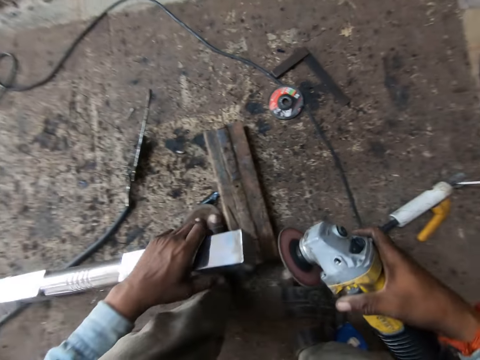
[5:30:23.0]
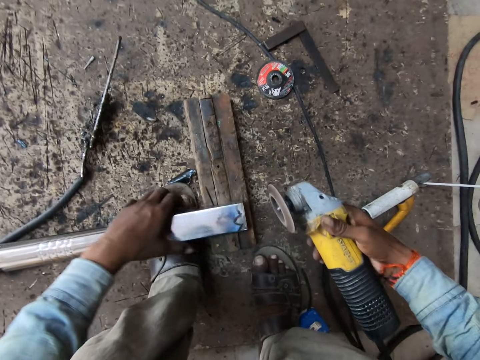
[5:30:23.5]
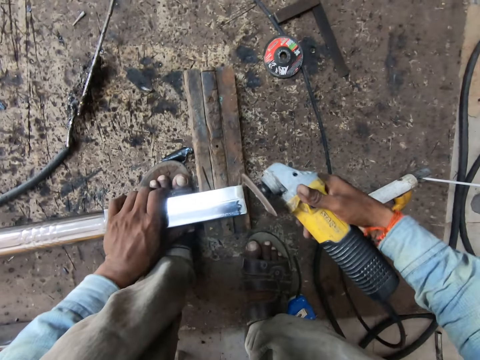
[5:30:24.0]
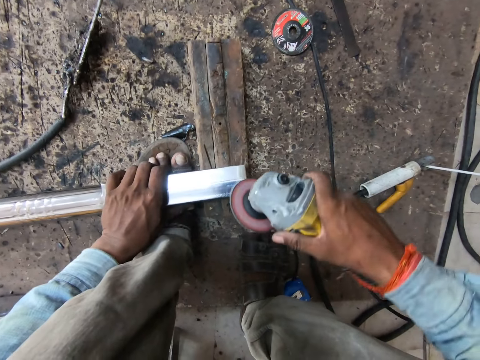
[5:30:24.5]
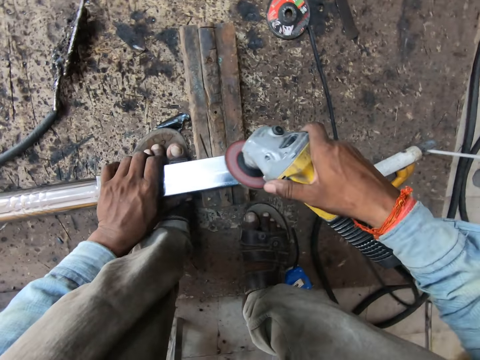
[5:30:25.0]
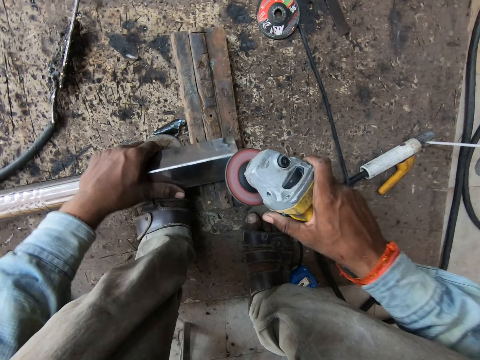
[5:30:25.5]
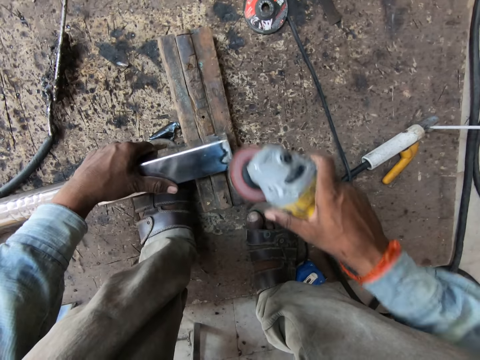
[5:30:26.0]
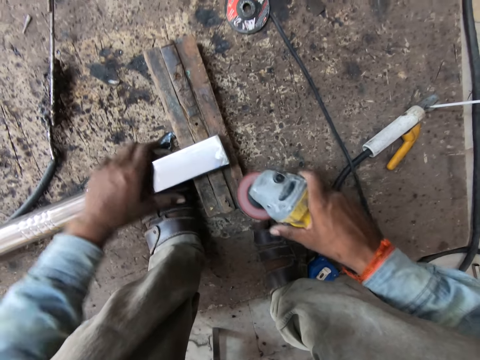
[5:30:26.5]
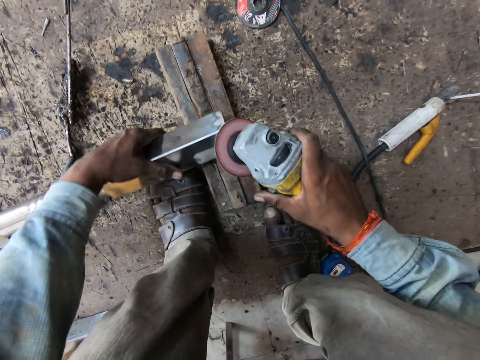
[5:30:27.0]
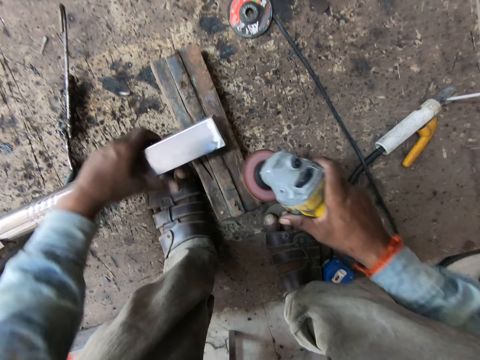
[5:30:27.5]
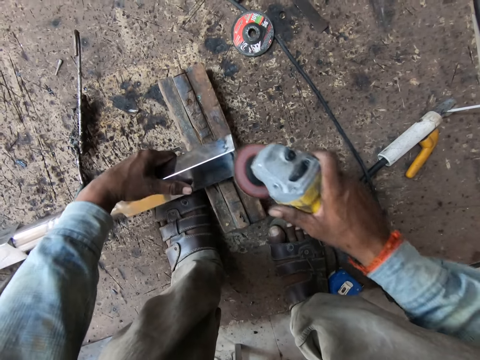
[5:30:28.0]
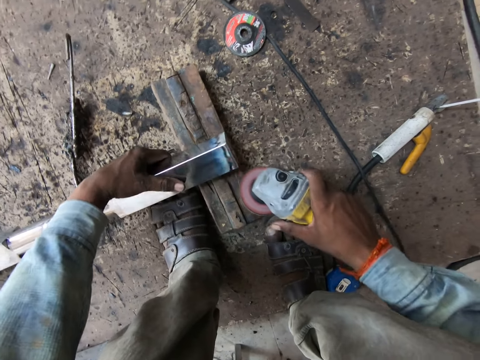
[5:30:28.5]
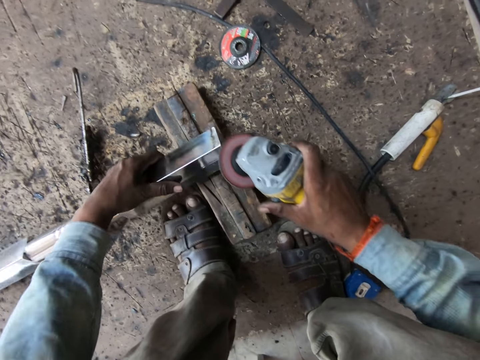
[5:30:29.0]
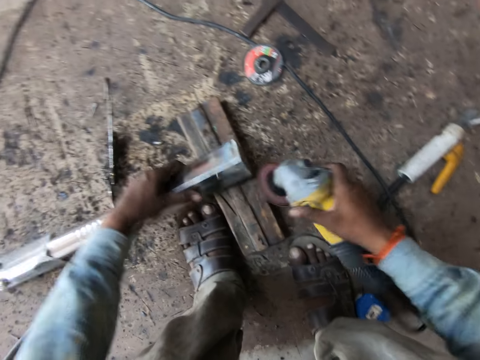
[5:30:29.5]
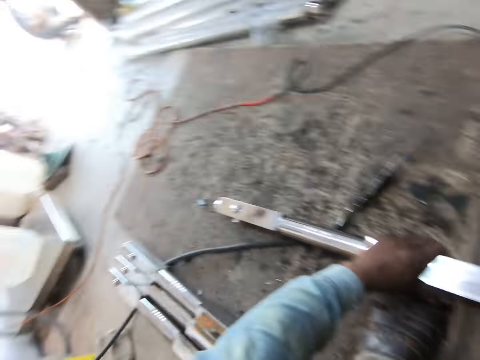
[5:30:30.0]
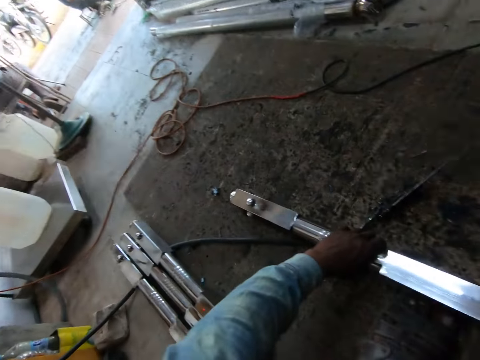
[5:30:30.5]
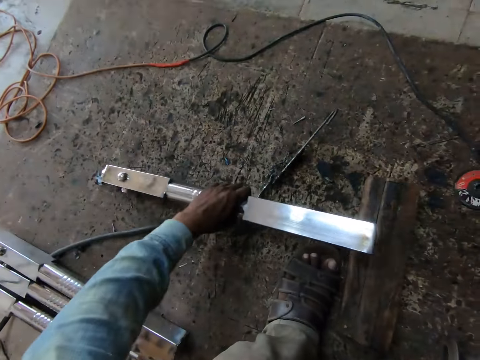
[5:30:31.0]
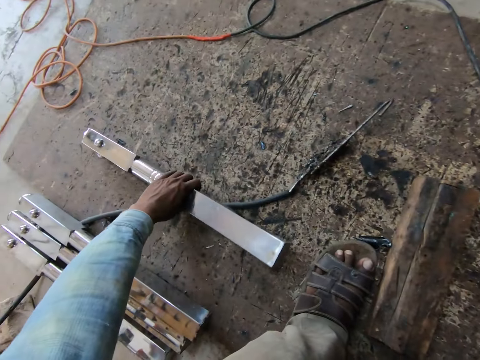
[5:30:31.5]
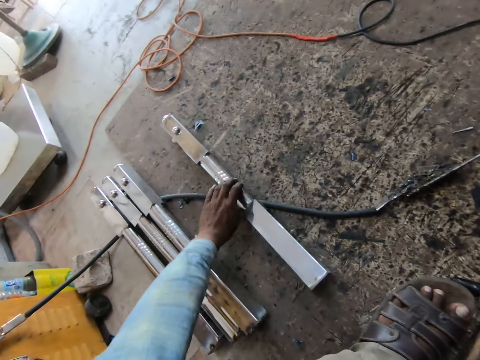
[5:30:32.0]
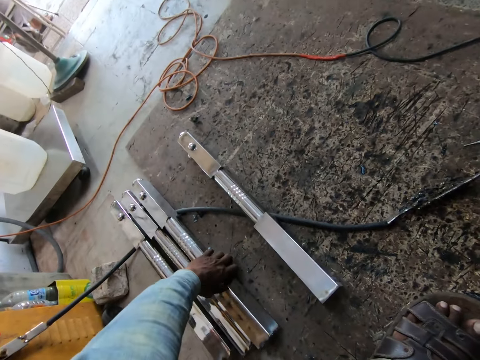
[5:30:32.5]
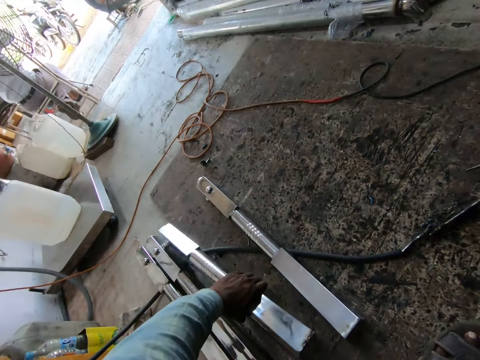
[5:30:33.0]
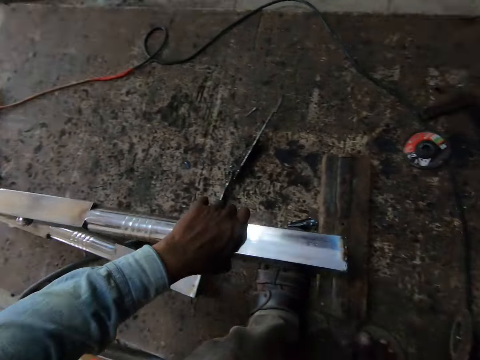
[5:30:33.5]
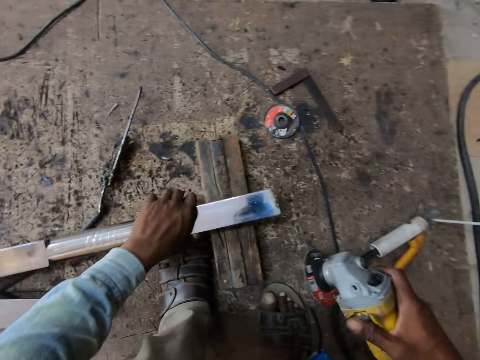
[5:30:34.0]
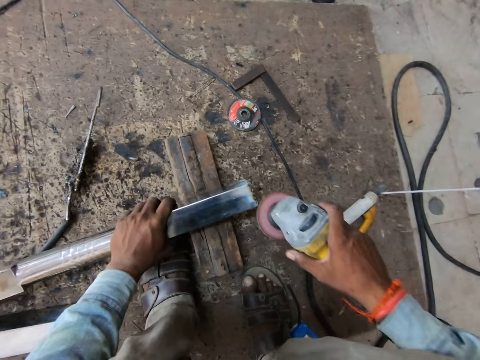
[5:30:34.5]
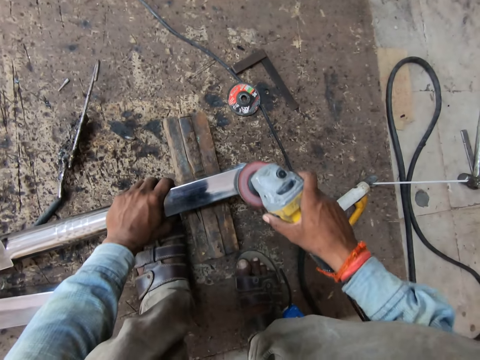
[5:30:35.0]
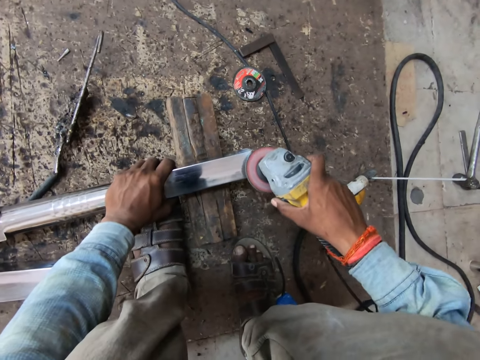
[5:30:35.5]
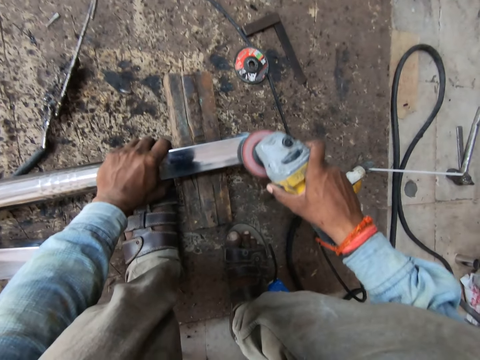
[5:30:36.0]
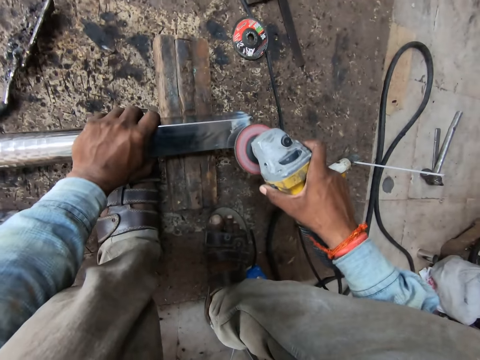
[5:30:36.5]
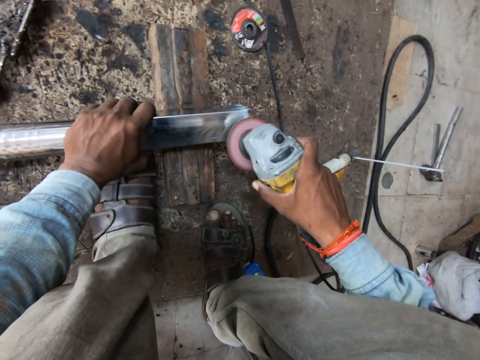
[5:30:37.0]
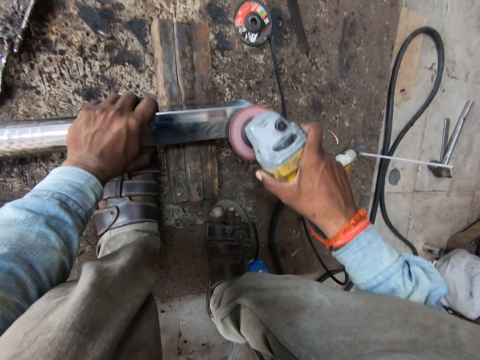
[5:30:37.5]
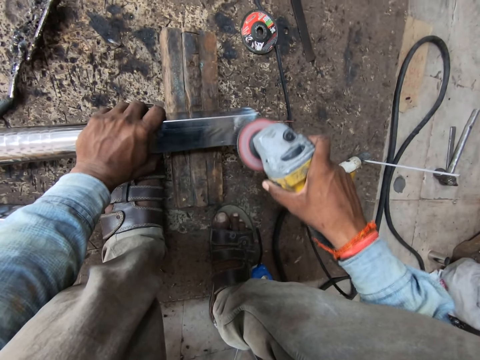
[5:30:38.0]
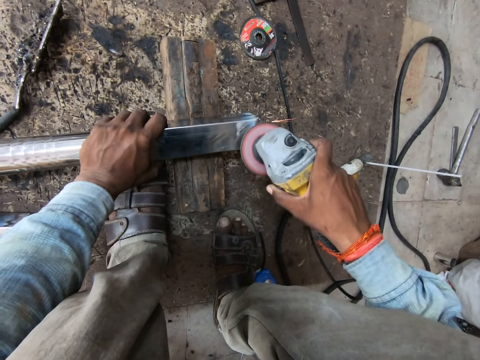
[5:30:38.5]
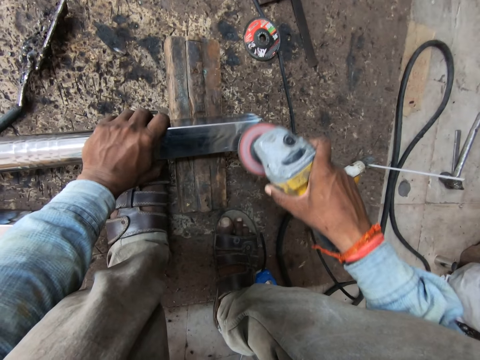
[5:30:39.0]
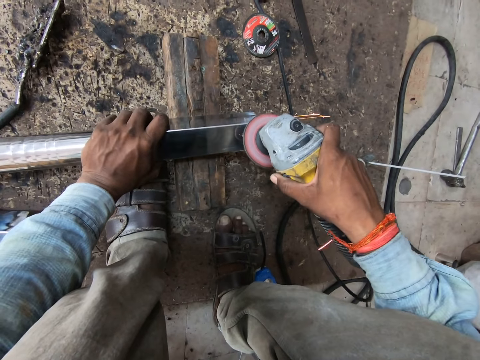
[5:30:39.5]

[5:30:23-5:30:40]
The camera wearer drops the metal on the wood. He grinds the metal bar using a grinder tool. He moves the aluminium rod to the side with his left hand. He carries the metal bar and drops the metal bar on the floor. He picks up the aluminium rod with his left hand. He places the aluminium rod on the plank with his left hand. He smoothens the aluminium rod with the angle grinder in his right hand.

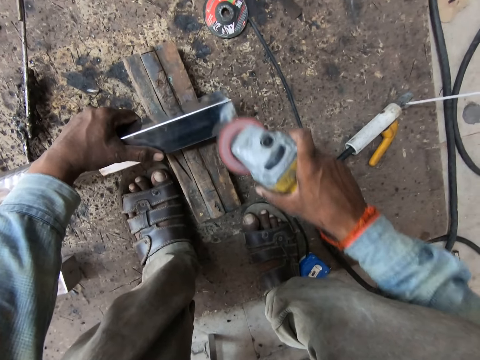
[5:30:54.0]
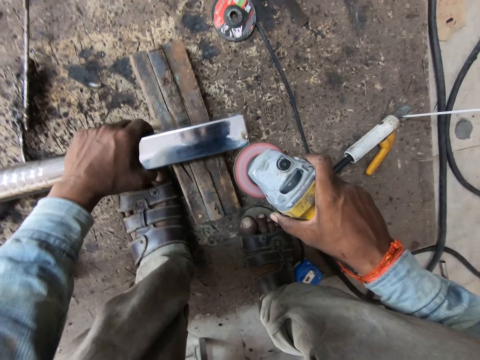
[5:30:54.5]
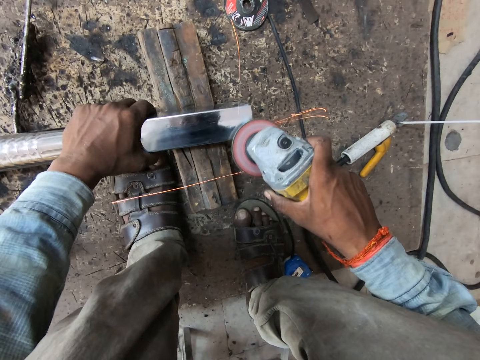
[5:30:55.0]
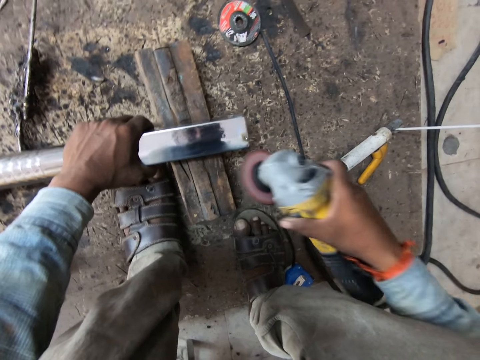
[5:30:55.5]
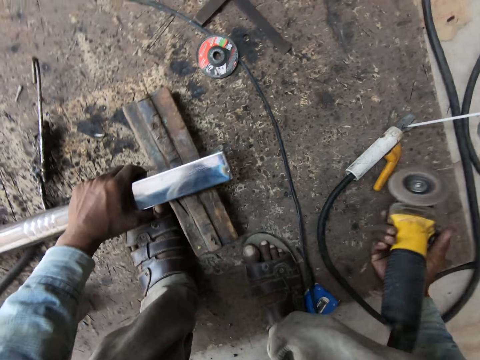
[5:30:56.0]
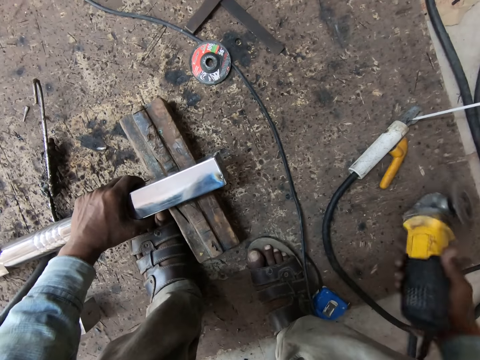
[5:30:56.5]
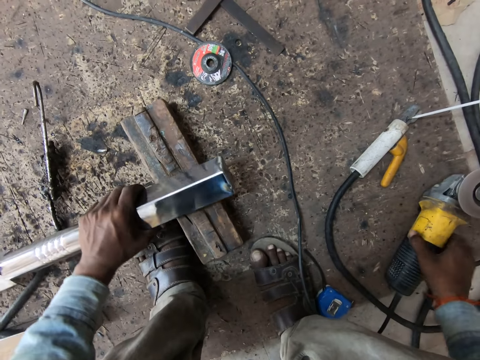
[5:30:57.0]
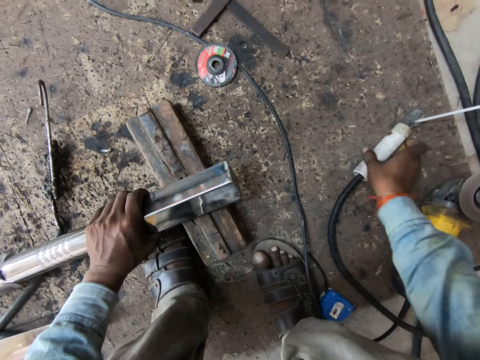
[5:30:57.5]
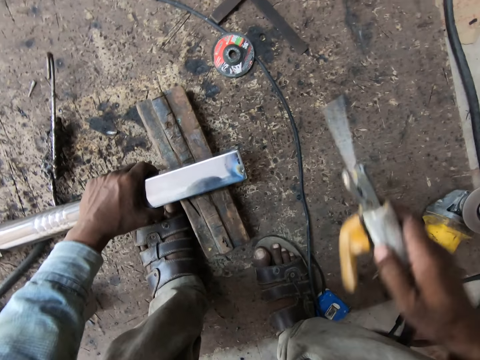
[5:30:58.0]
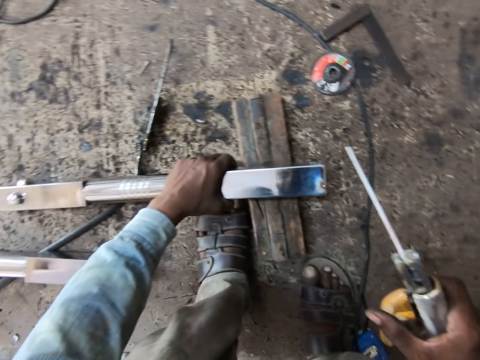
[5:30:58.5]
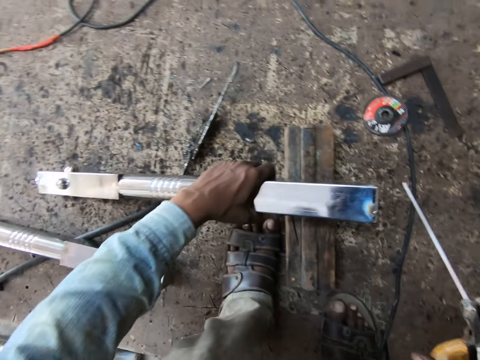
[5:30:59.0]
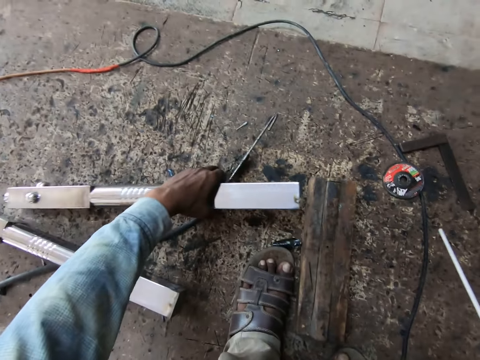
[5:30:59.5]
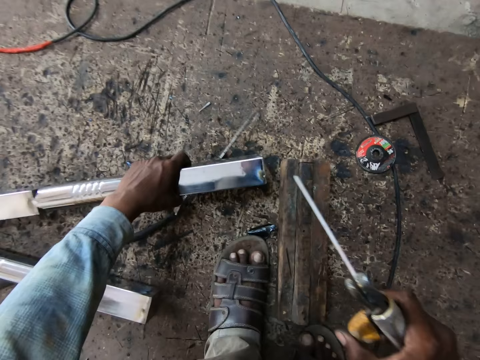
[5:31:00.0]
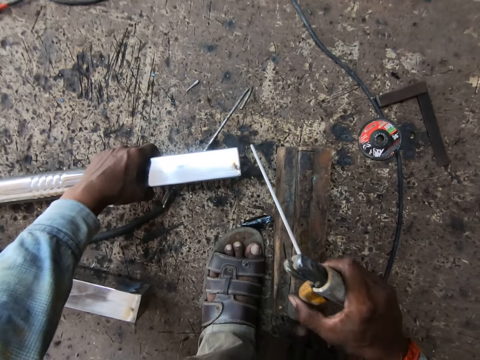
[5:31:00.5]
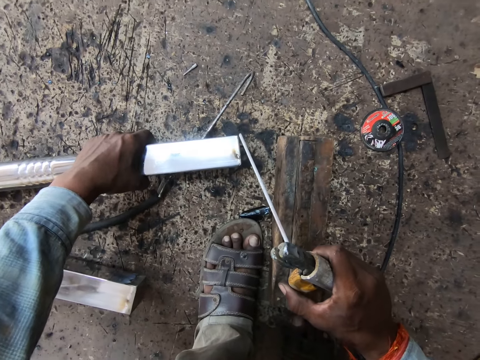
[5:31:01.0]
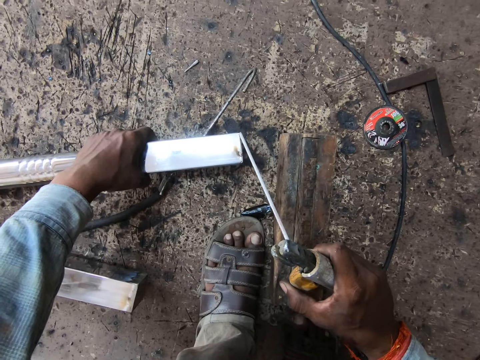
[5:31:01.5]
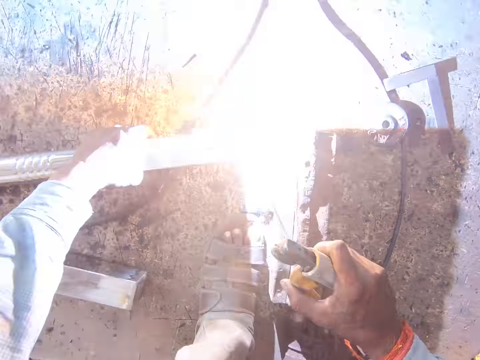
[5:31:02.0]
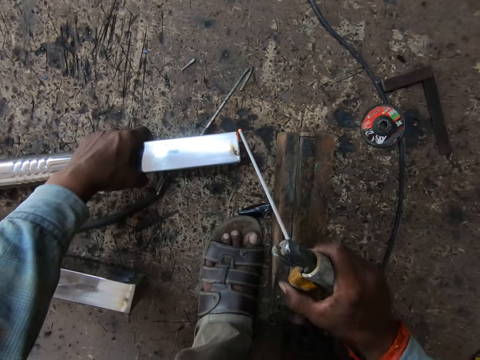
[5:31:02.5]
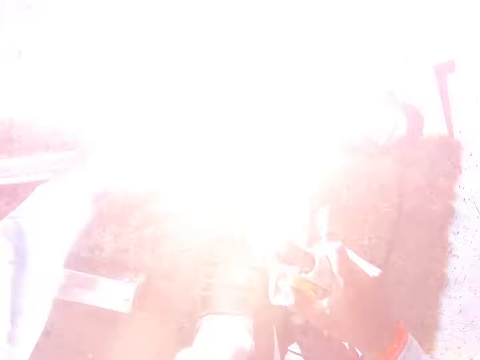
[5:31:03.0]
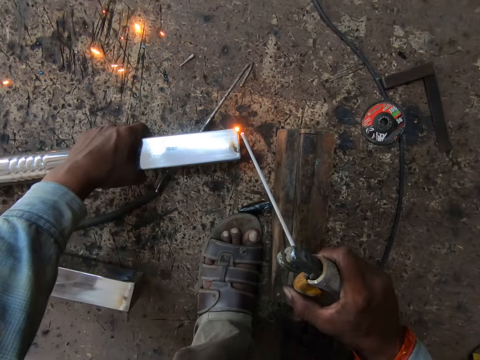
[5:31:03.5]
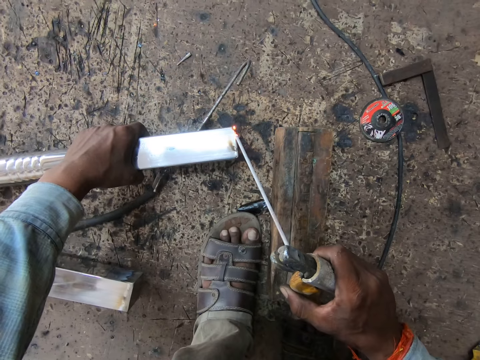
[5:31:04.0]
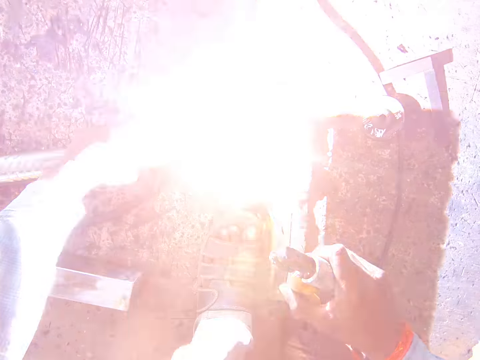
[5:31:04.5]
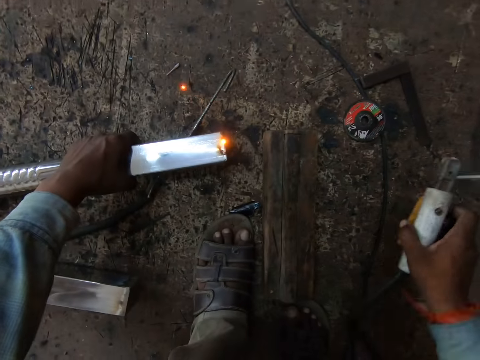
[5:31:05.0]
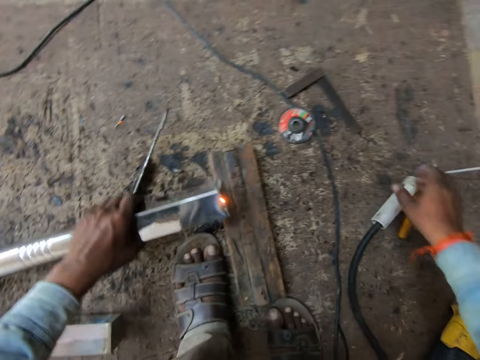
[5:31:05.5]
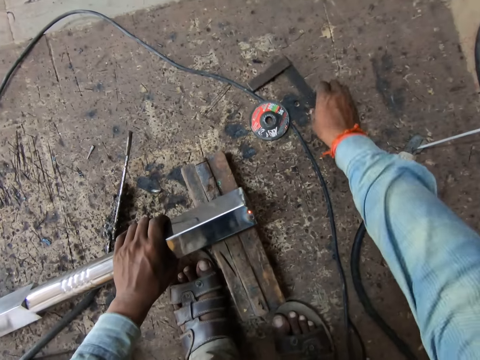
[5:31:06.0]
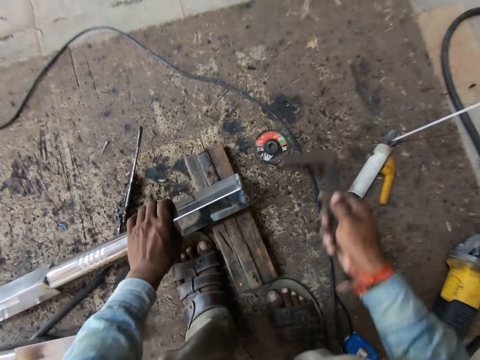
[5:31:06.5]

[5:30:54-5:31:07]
The camera wearer drops the angle grinder on the floor with his right hand. He picks up an electrode holder from the floor with his right hand. He moves the metal pipe from a wood to the floor with his left hand. He melts the metal pipe with the electrode holder in his right hand. He drops the electrode holder on the floor with his right hand. He moves the metal pipe from the floor to the wood with his left hand. He picks up a set square from the floor with his right hand.
